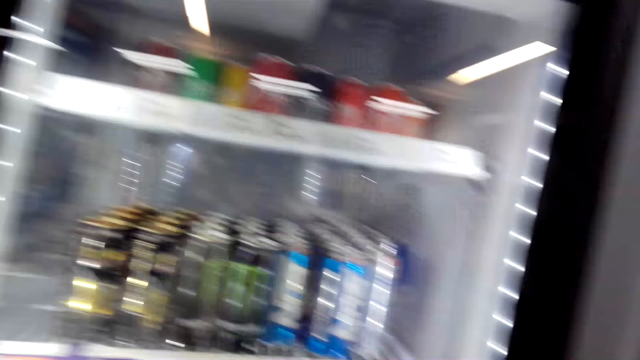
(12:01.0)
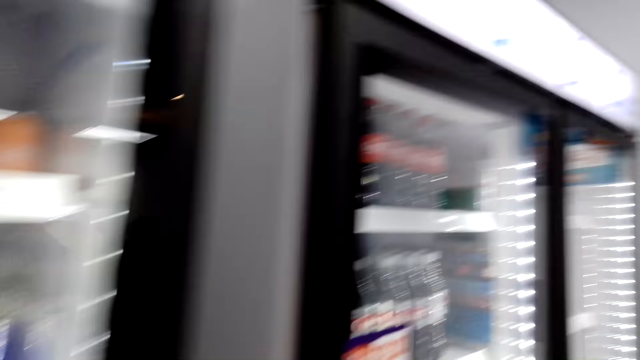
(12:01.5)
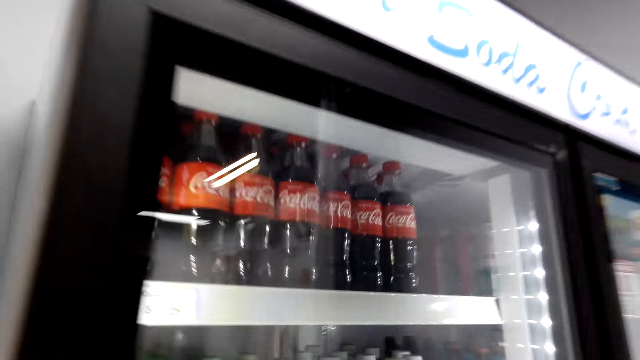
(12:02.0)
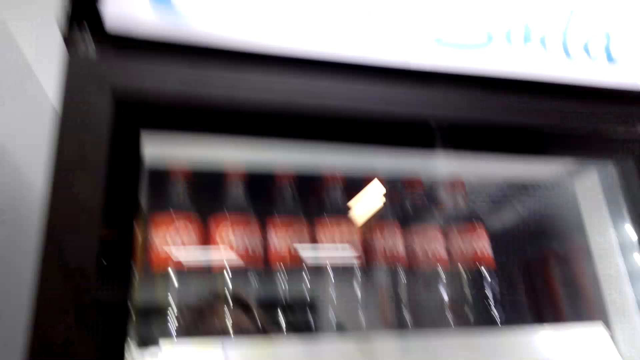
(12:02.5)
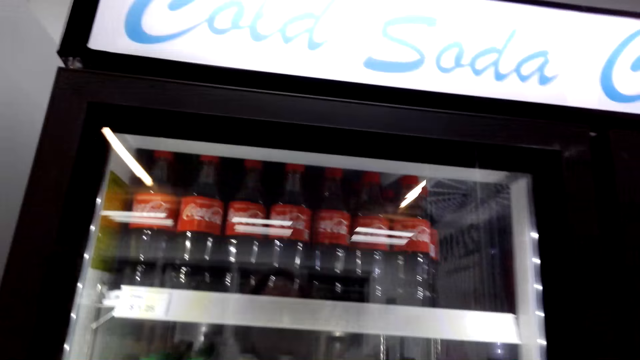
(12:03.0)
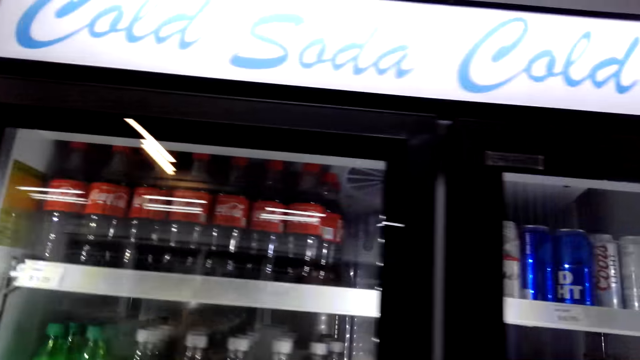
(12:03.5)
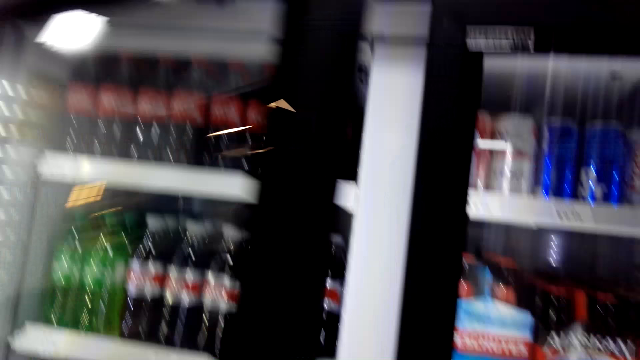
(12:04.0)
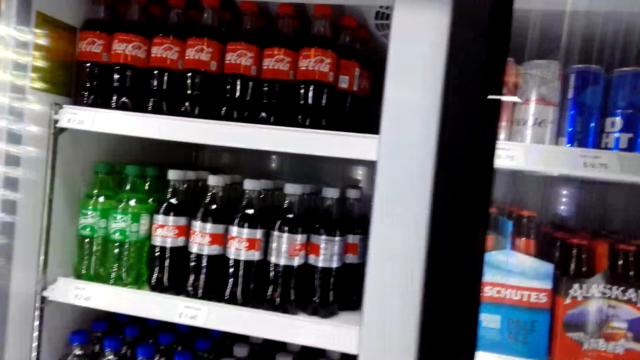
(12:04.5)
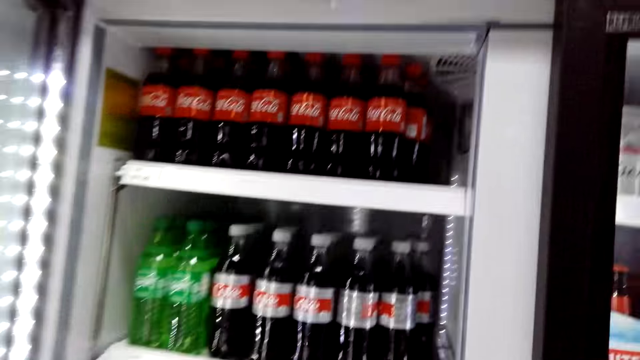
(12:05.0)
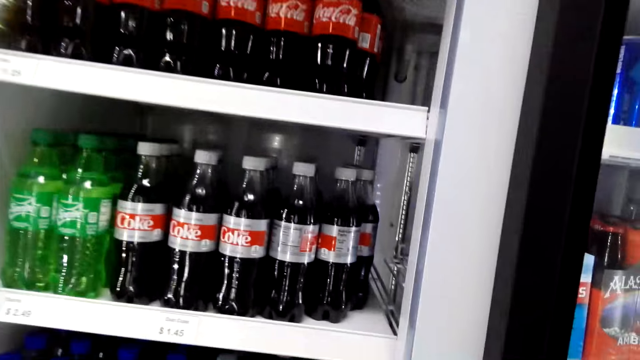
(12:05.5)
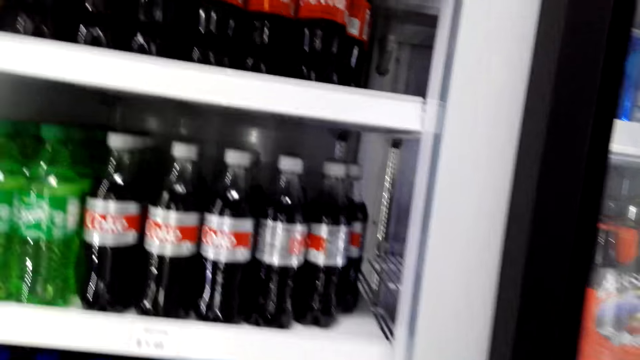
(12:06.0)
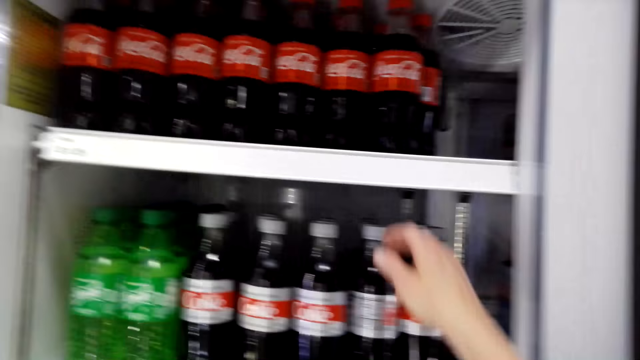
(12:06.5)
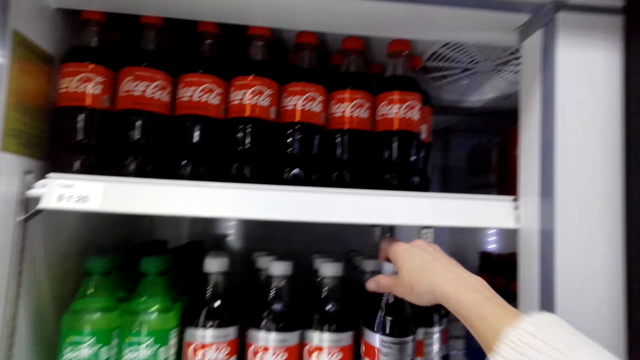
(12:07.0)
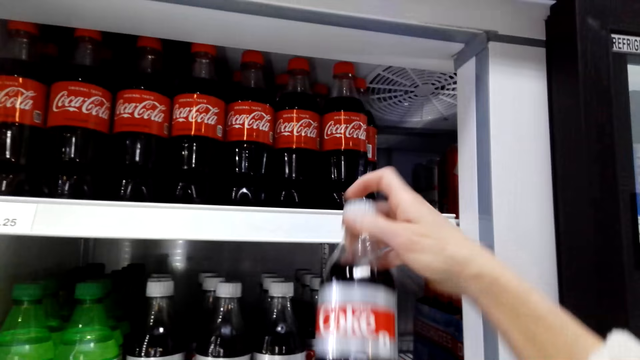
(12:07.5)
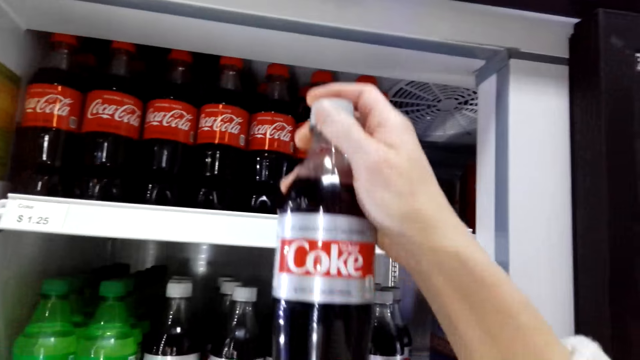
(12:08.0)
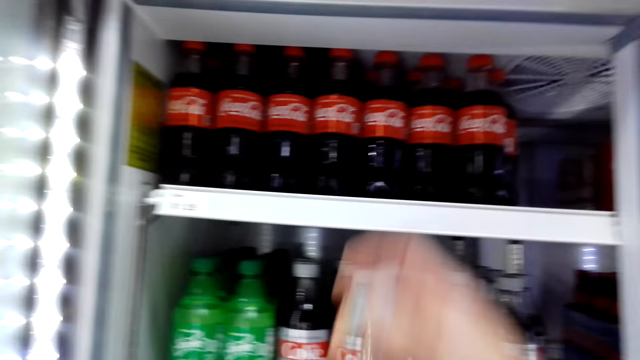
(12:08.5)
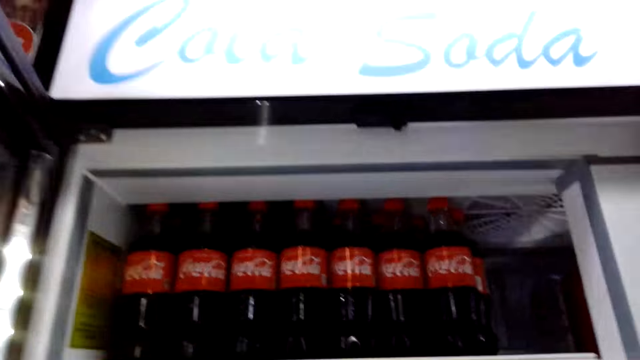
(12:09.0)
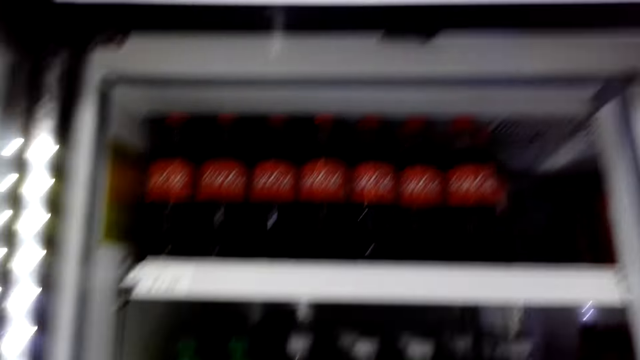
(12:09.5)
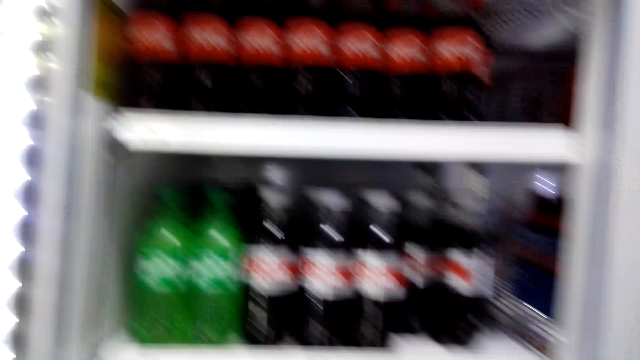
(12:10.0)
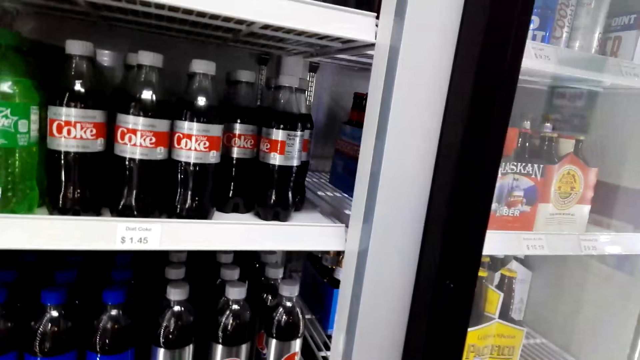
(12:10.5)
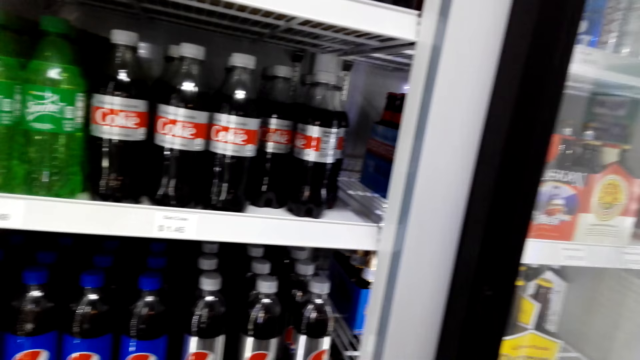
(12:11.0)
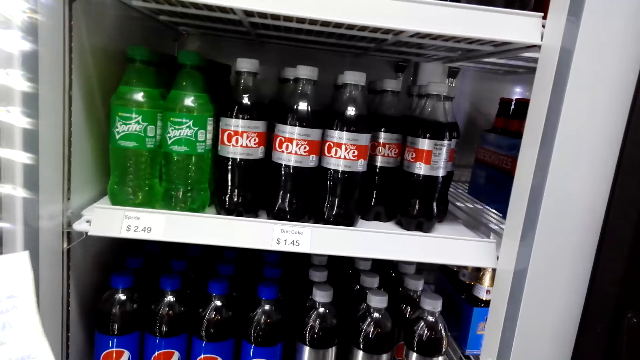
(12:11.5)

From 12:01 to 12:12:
The camera wearer opens the fridge. They pick a coke or soda. They examine the soda. They look around.

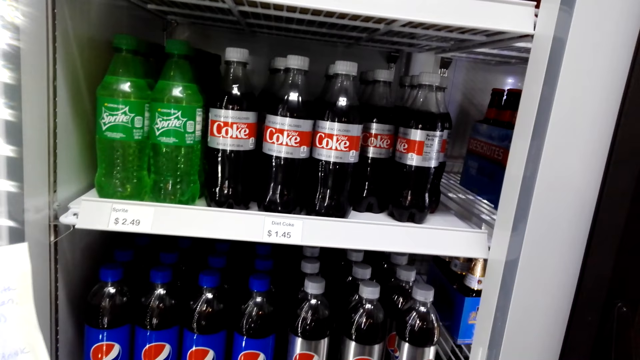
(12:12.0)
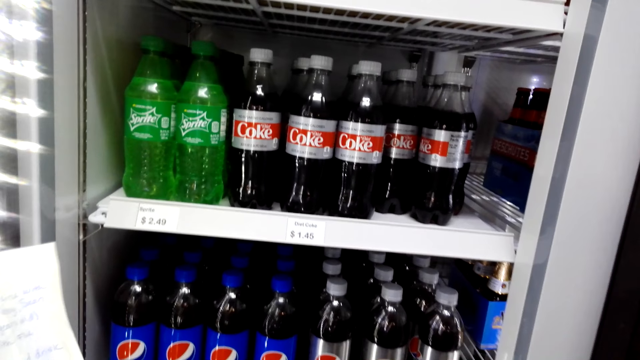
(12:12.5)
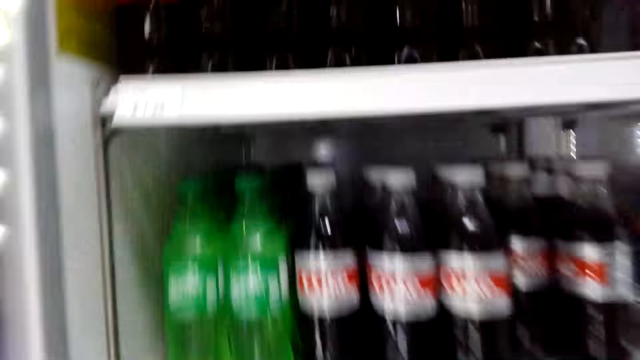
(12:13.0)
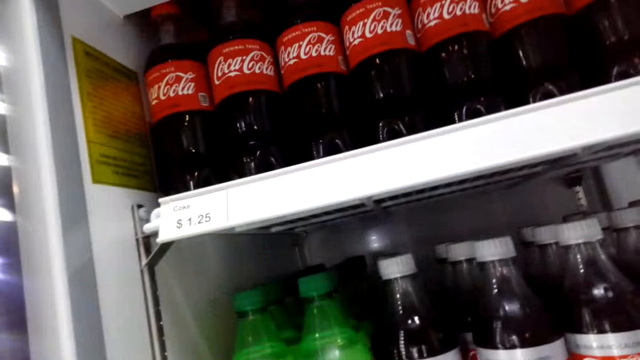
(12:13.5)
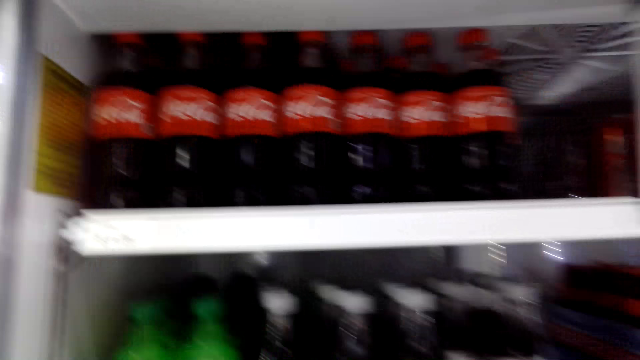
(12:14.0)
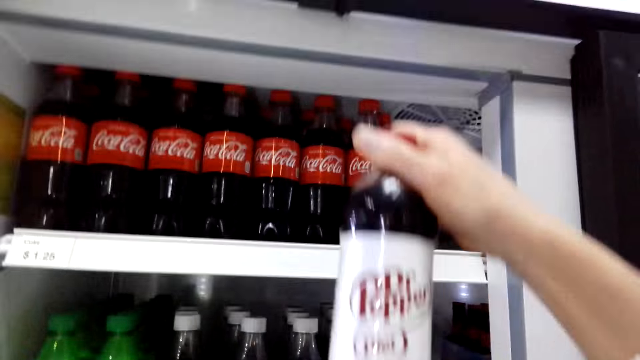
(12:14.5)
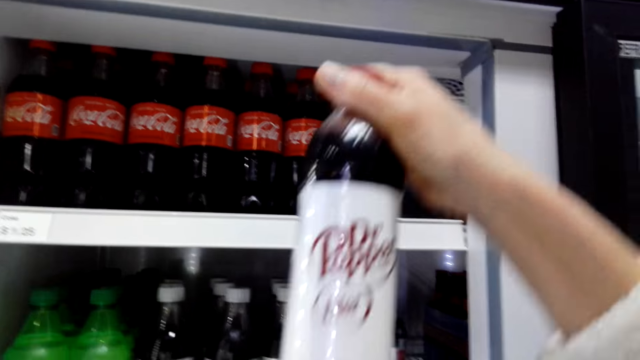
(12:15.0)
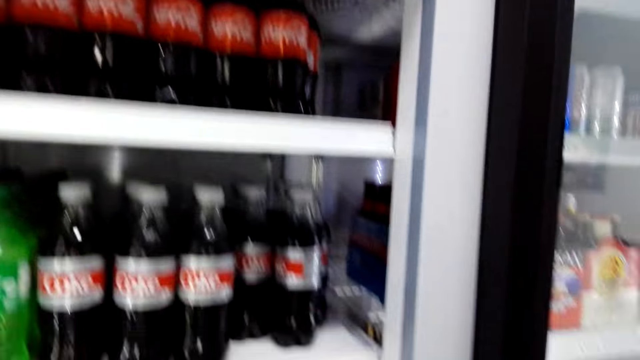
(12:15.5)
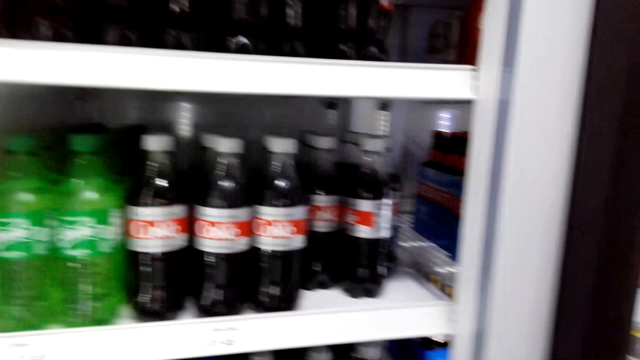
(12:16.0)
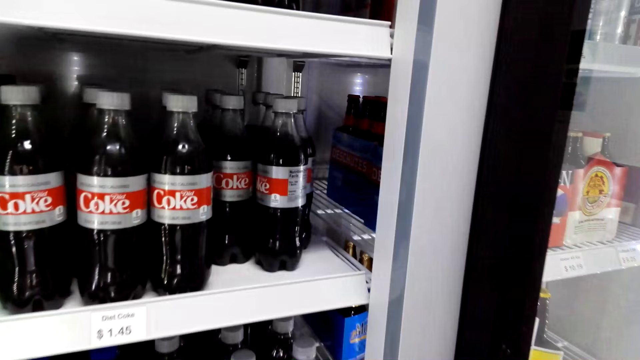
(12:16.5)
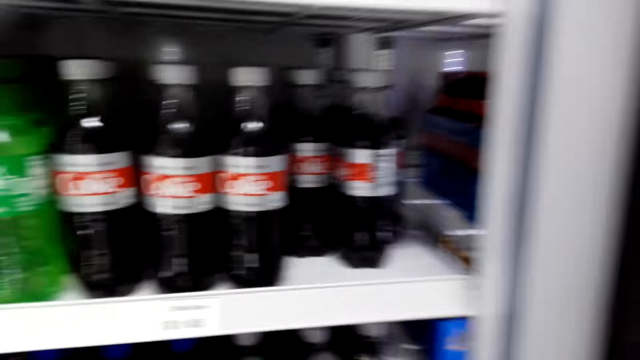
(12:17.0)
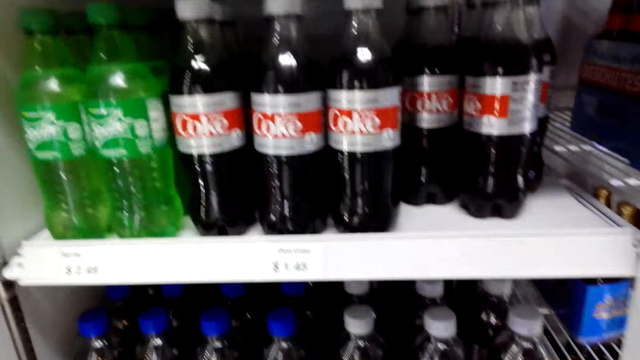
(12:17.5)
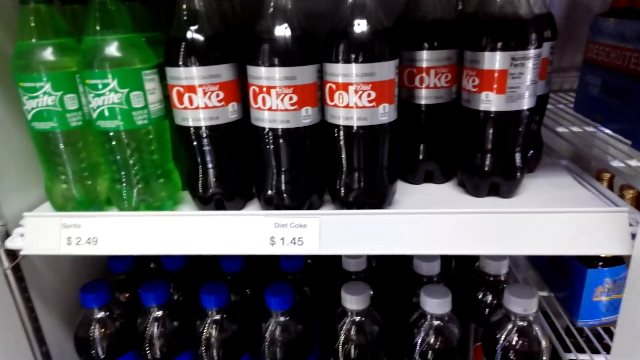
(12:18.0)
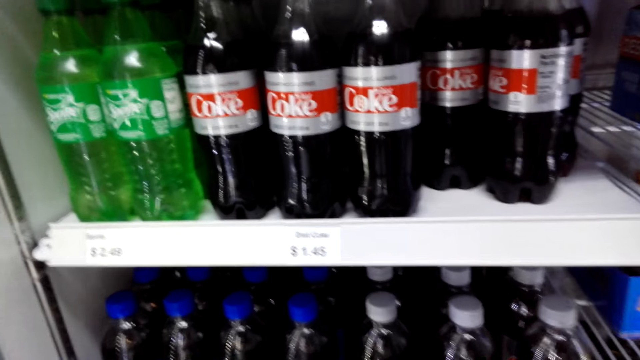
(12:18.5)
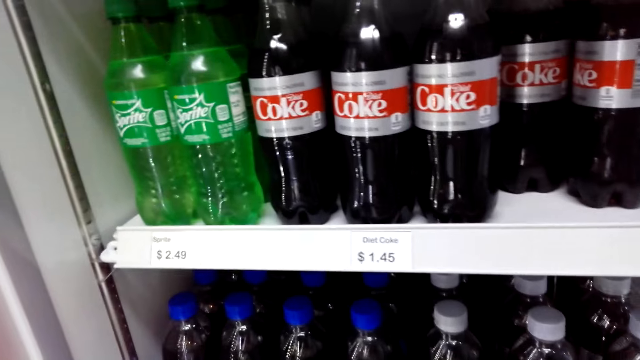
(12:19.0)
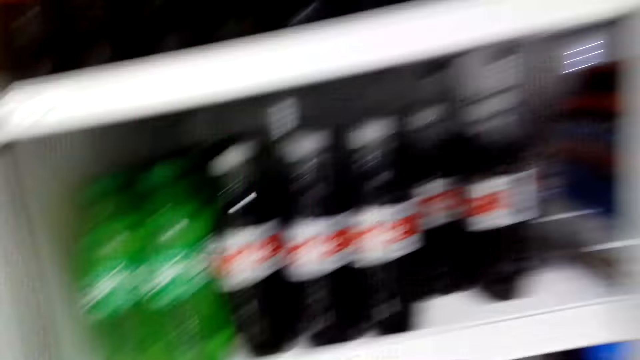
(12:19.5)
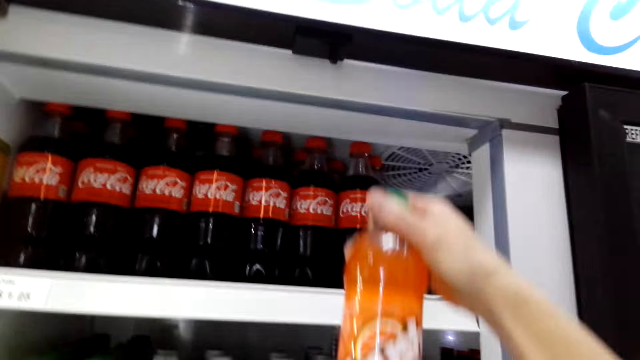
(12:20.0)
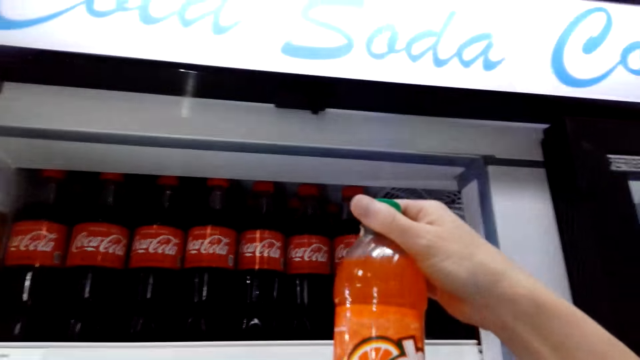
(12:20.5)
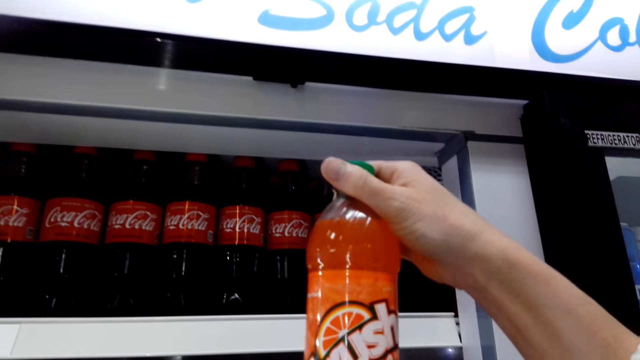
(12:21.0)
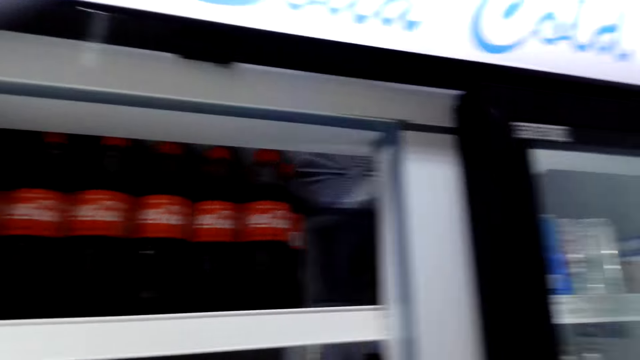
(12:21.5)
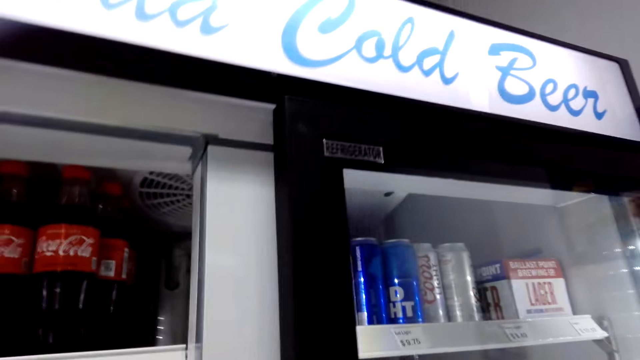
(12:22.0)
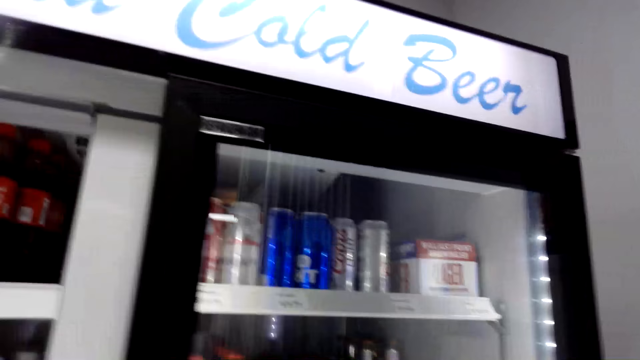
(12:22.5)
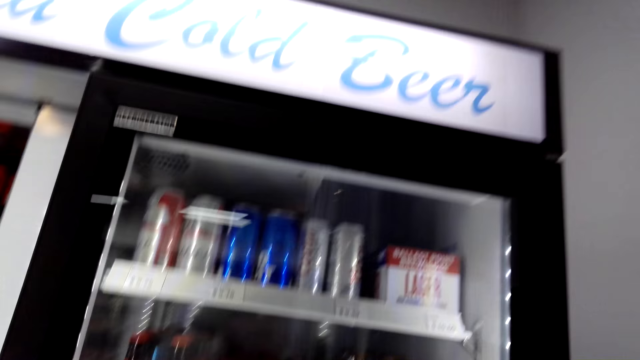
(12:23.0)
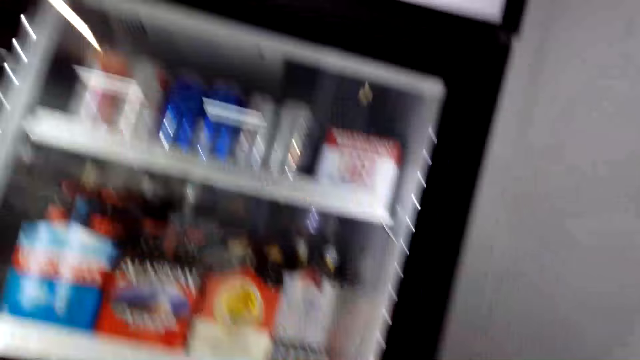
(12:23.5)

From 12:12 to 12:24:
The camera wearer reads the menu. They look around. They pick a Dr Pepper beer or soda. They look around. They lift the soda. They look around.
